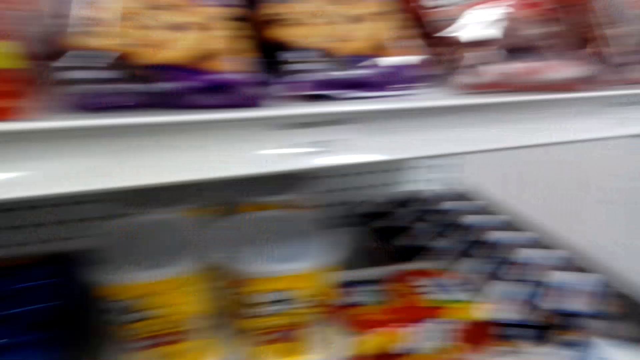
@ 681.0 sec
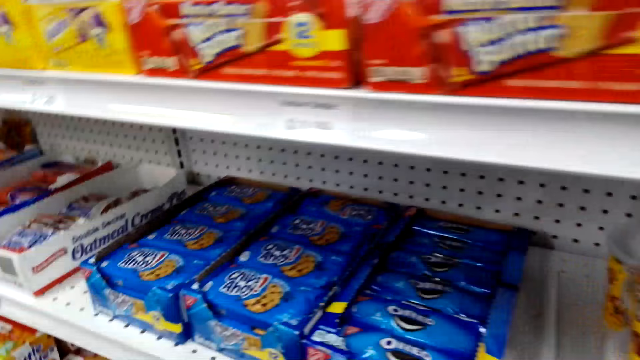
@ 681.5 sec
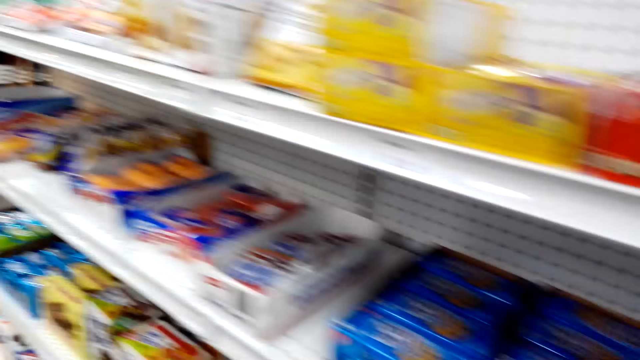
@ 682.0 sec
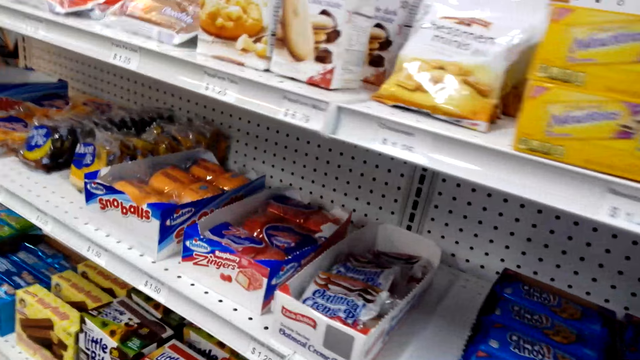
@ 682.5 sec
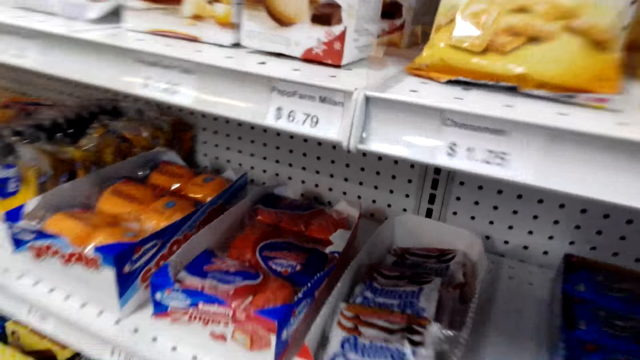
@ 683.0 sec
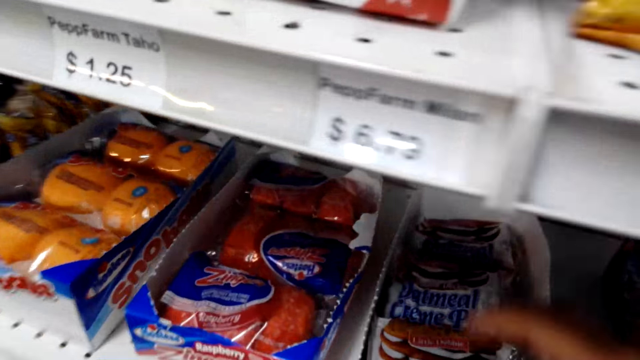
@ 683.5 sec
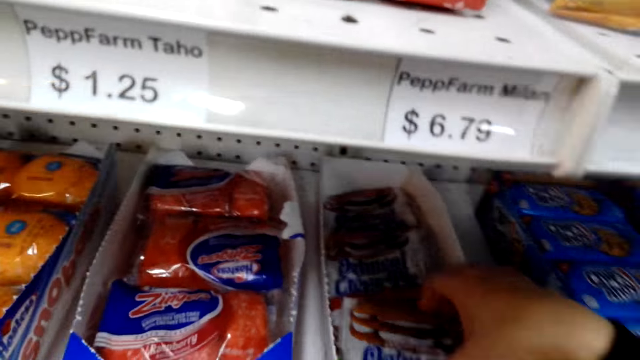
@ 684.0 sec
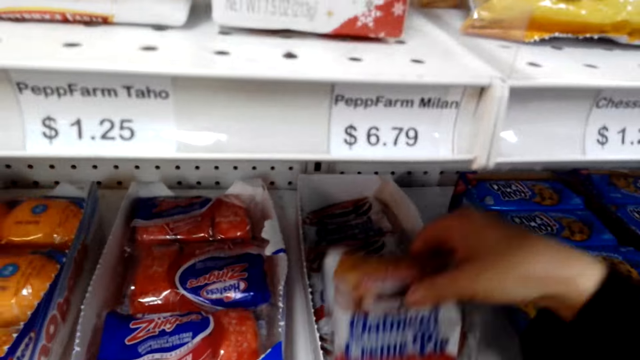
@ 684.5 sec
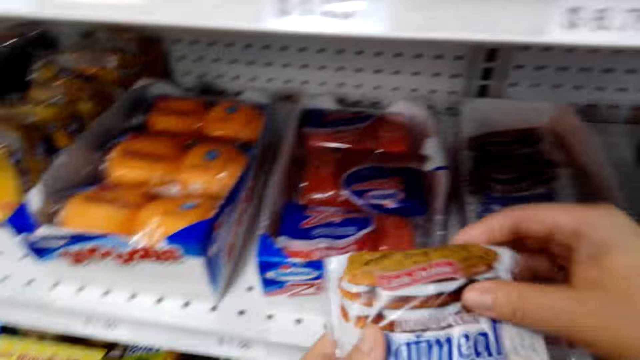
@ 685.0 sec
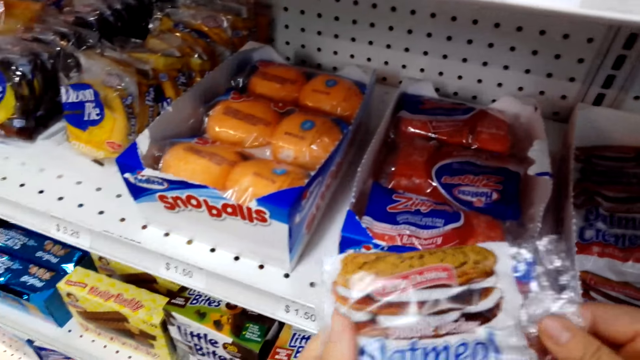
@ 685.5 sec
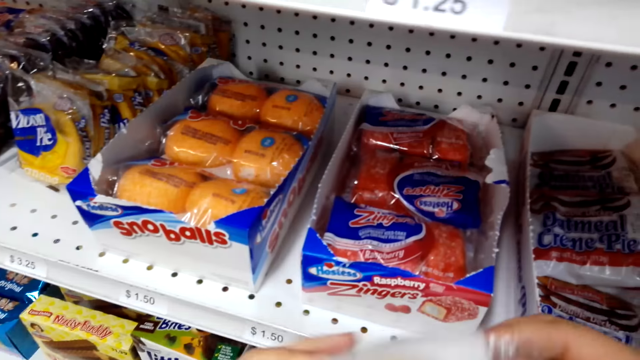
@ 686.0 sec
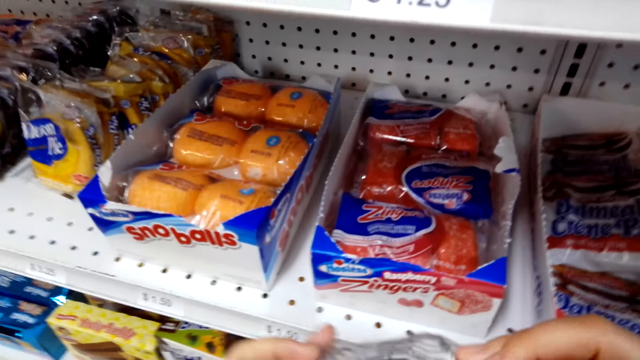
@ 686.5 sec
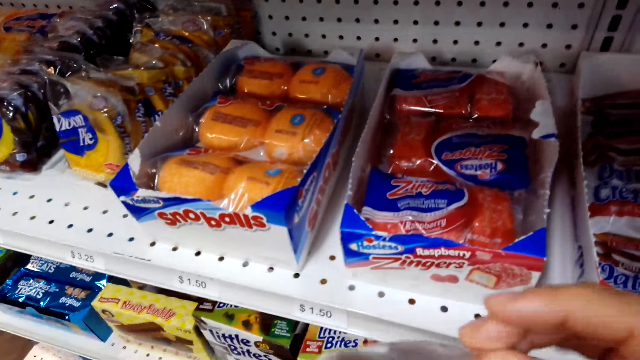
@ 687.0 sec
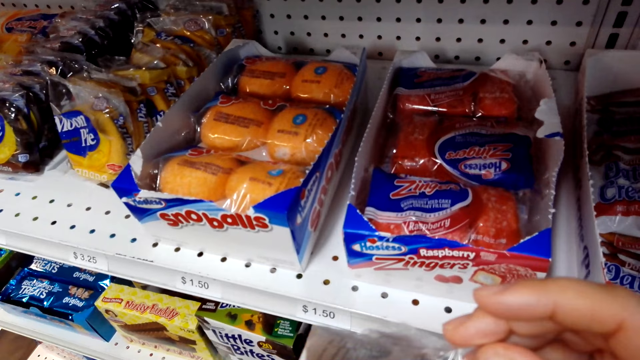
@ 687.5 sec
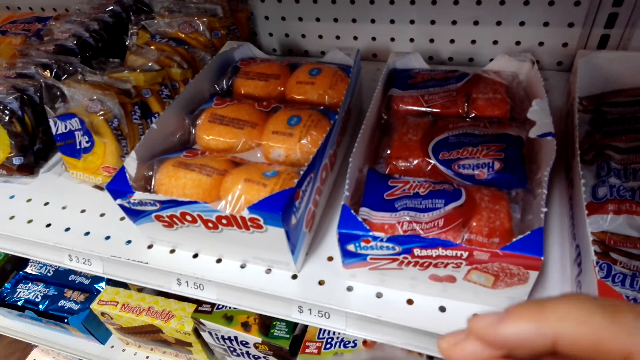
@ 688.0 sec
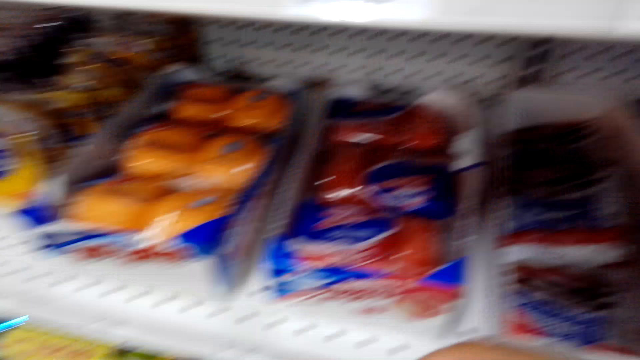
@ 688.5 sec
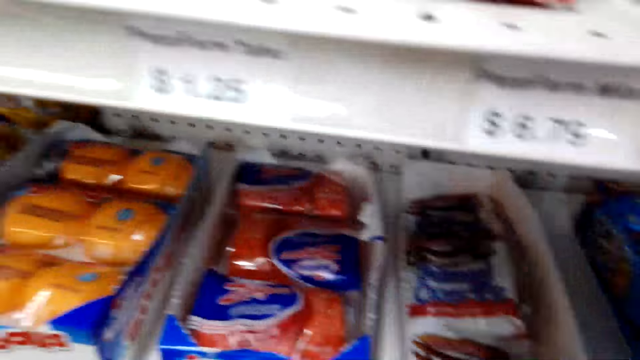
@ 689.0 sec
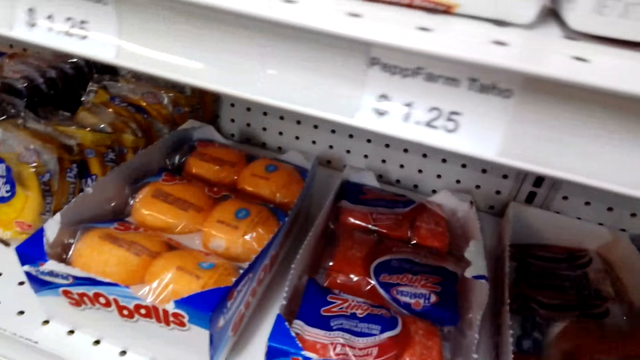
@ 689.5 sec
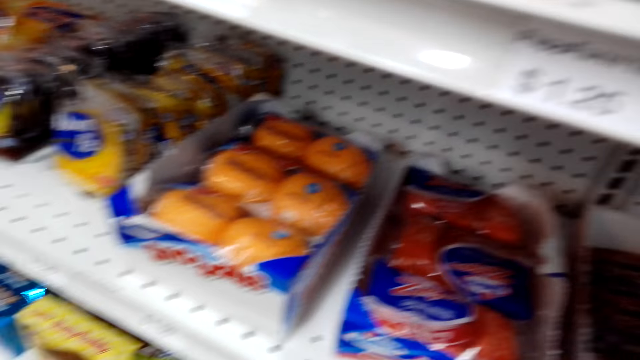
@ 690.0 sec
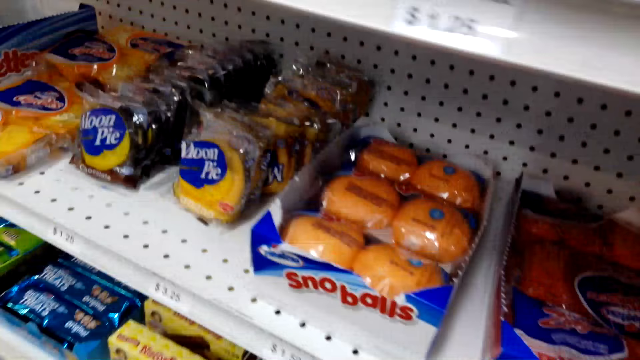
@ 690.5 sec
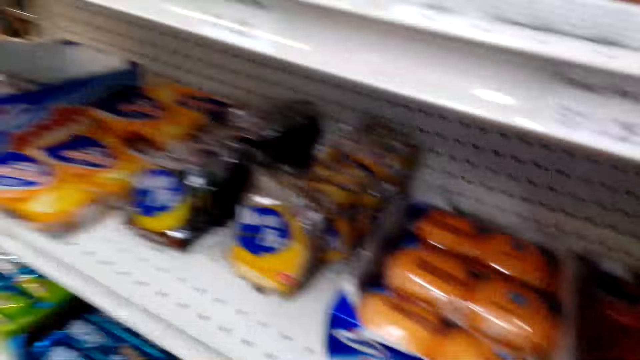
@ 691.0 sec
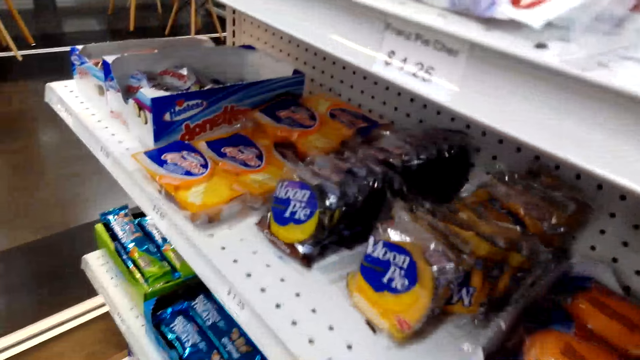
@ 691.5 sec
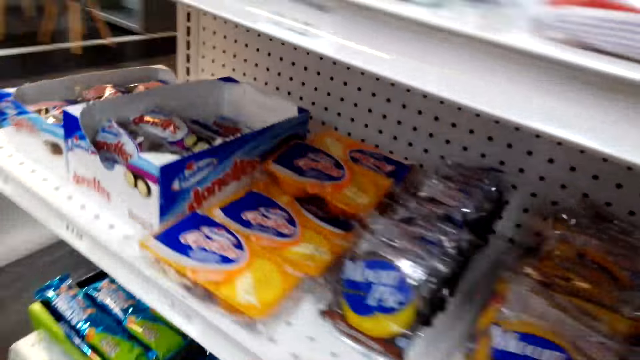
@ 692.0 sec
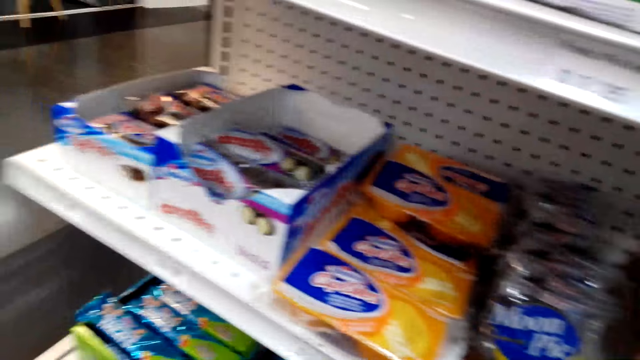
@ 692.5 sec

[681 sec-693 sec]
The camera wearer picks up a packet of Oatmeal Creme Pie. They put down the packet of Oatmeal Creme Pie.

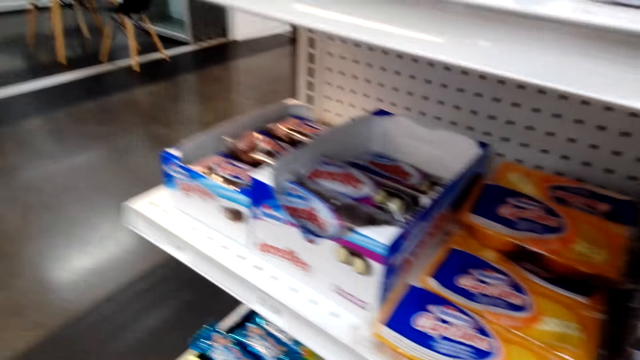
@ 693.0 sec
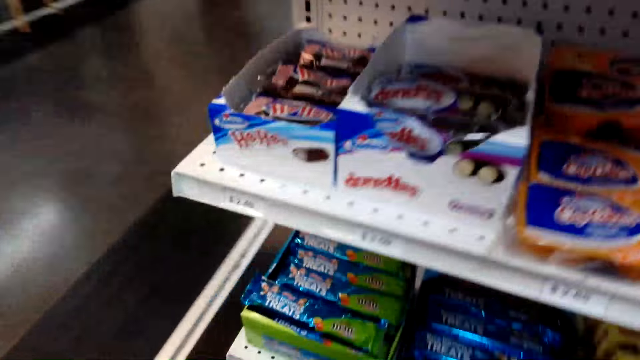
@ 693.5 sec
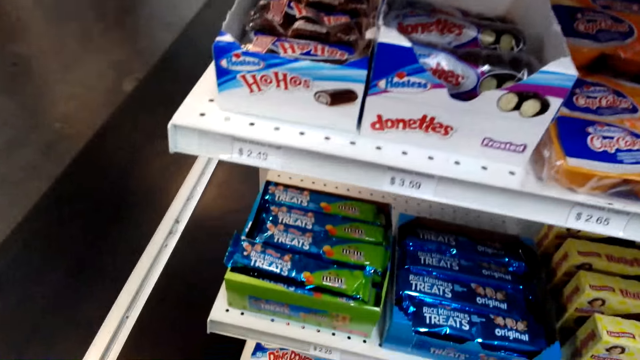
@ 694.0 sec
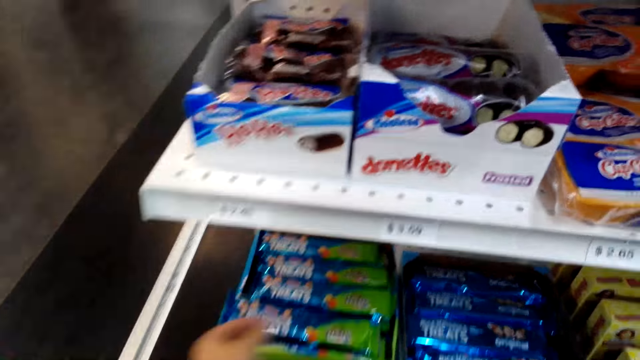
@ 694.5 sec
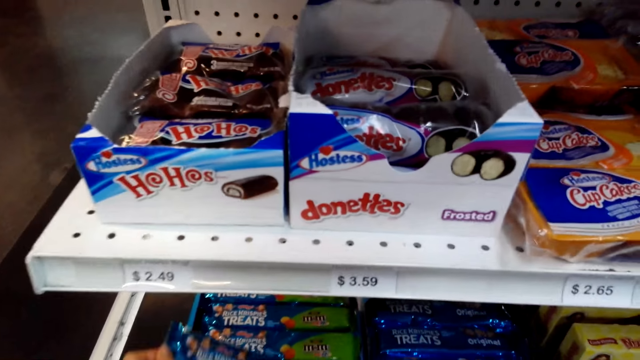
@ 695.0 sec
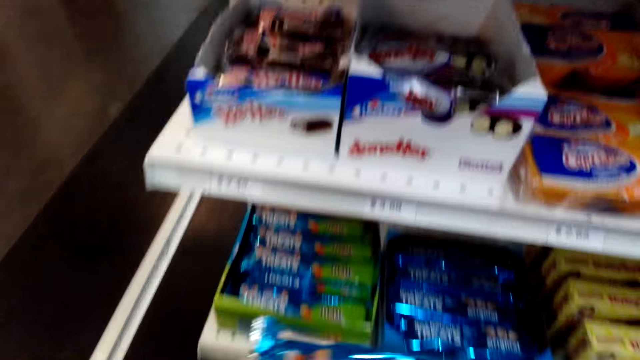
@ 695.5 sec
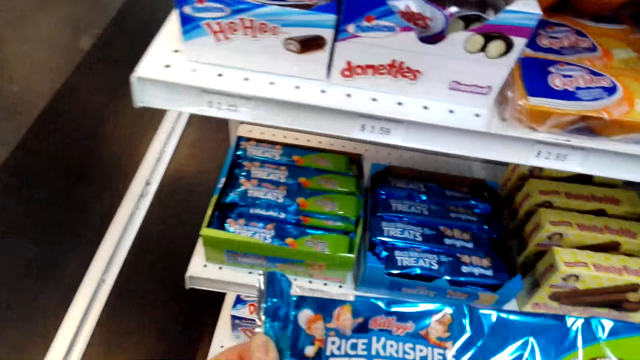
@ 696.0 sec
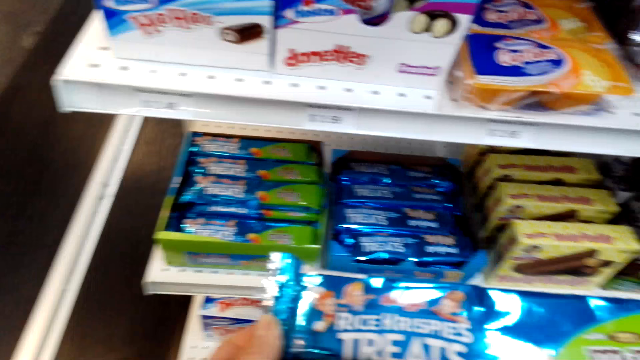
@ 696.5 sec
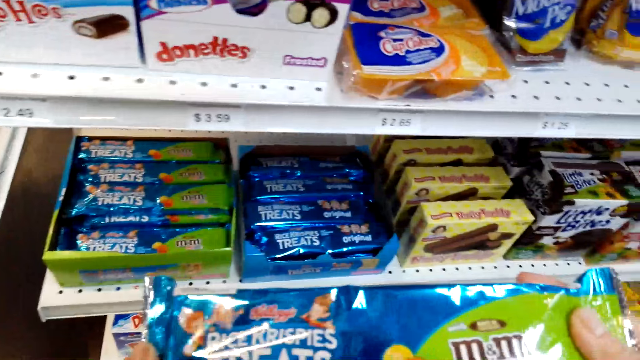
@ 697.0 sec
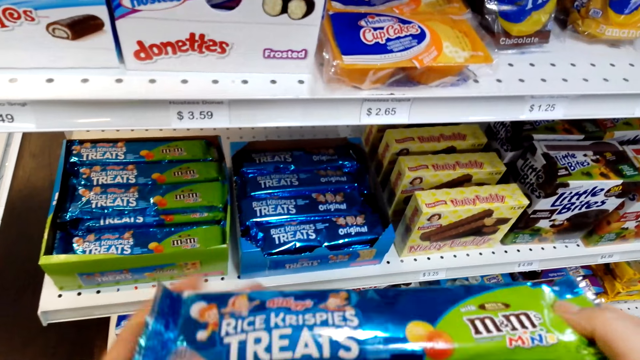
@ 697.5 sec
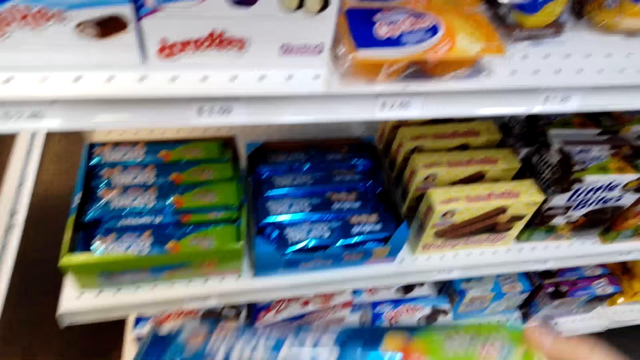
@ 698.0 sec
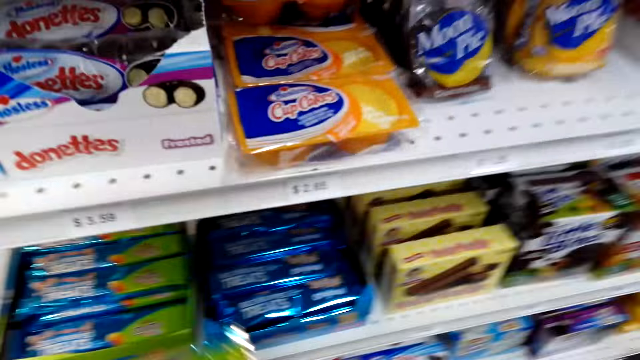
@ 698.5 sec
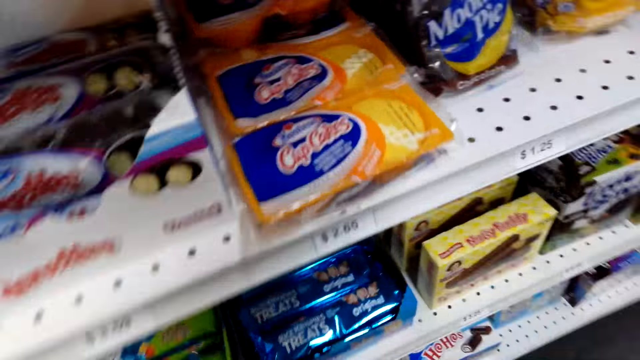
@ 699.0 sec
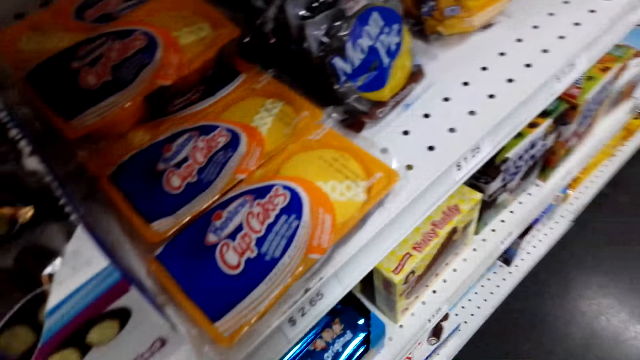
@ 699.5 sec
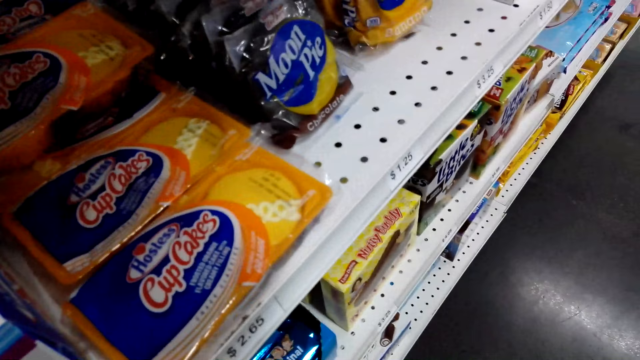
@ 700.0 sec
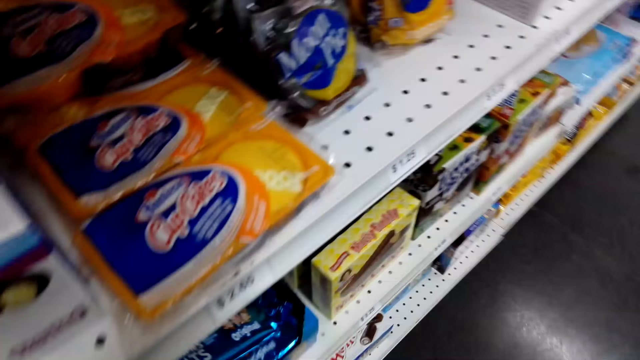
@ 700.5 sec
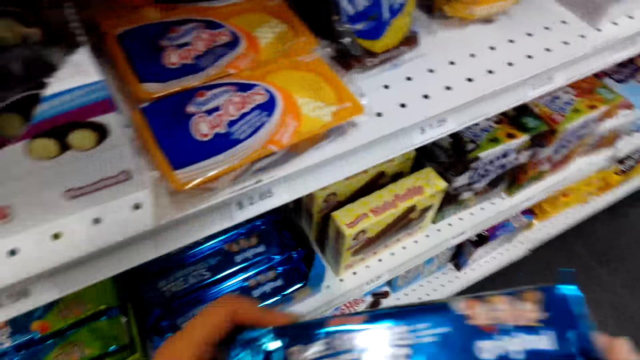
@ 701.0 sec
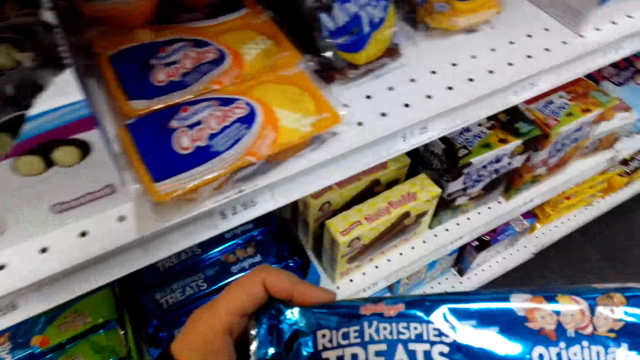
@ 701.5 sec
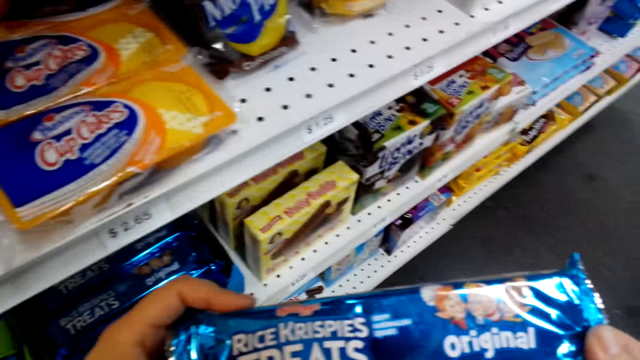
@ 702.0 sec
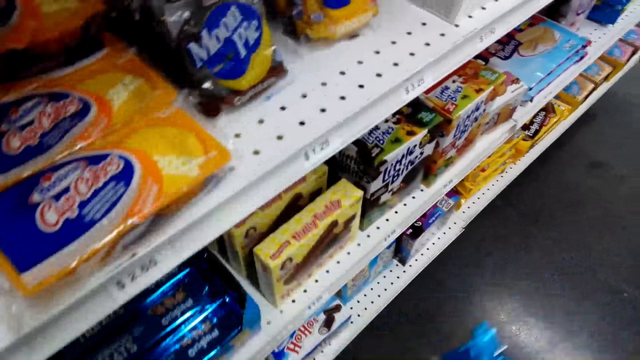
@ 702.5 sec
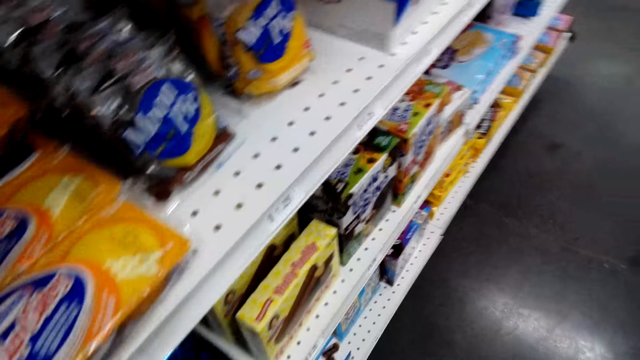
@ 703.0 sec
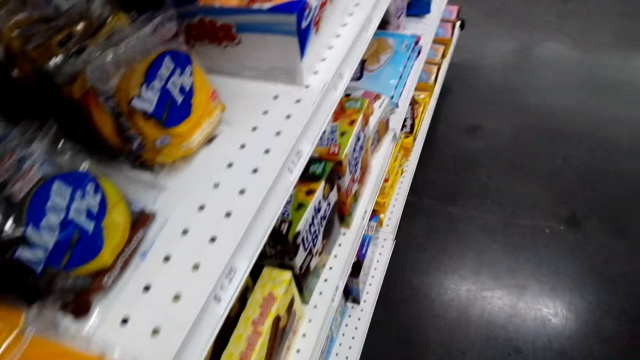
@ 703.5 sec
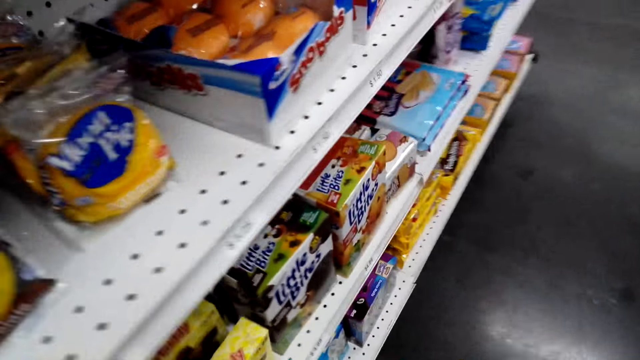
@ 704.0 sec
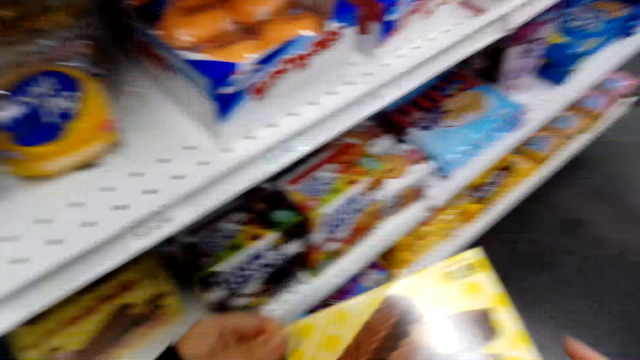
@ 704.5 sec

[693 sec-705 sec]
The camera wearer picks up a packet of treats. They read the packet of treats and put down the packet of treats. They pick up the packet of treats, read the packet of treats and put down the packet of treats.
